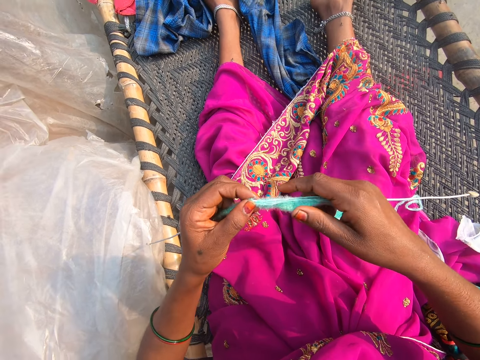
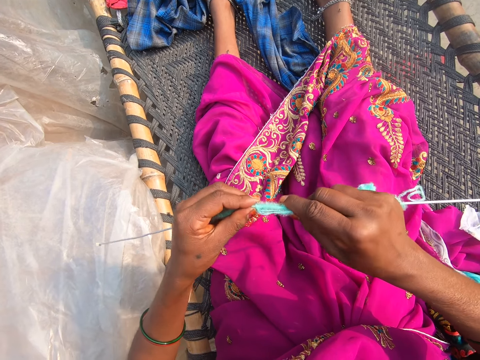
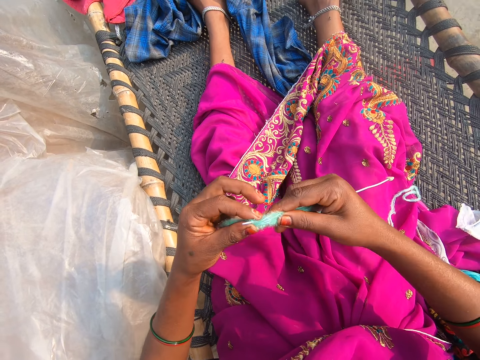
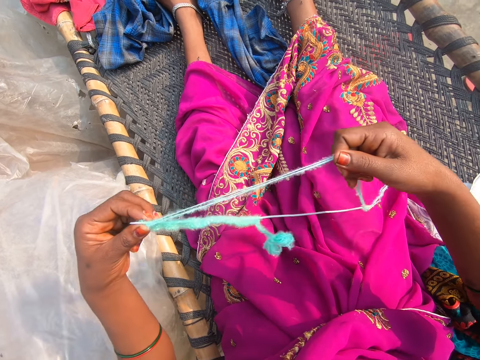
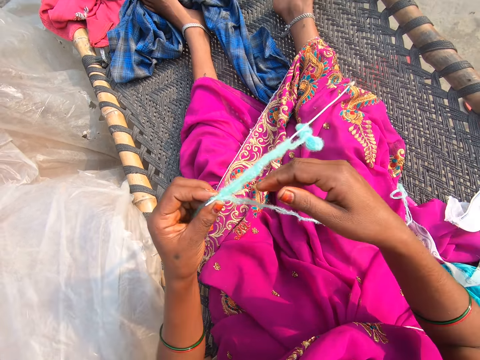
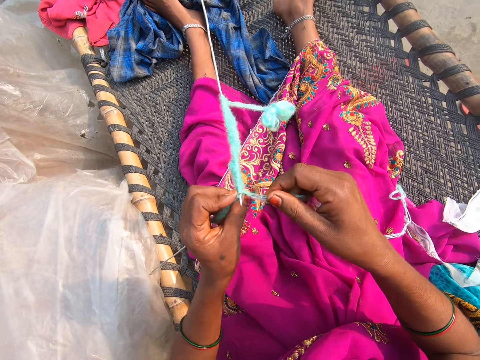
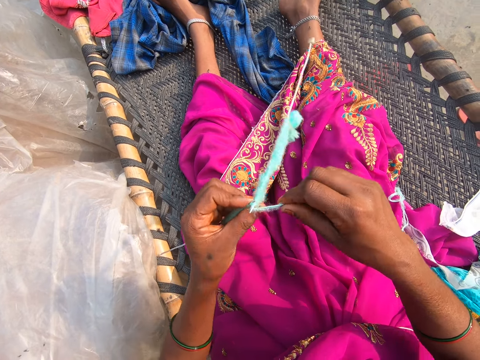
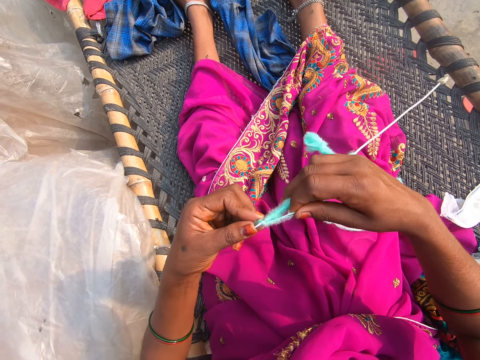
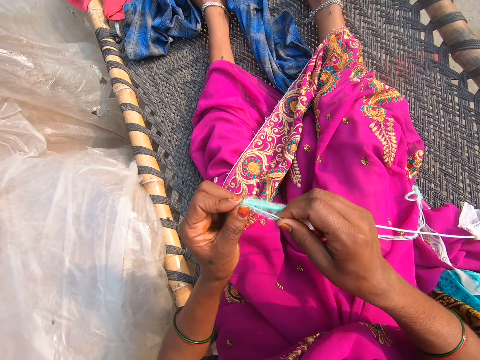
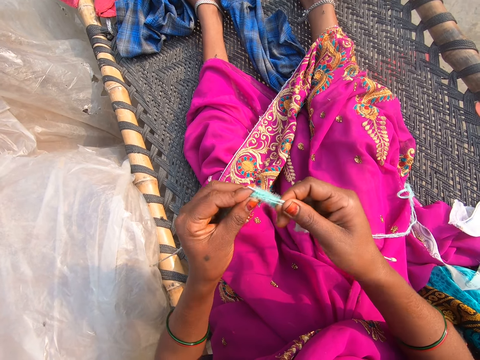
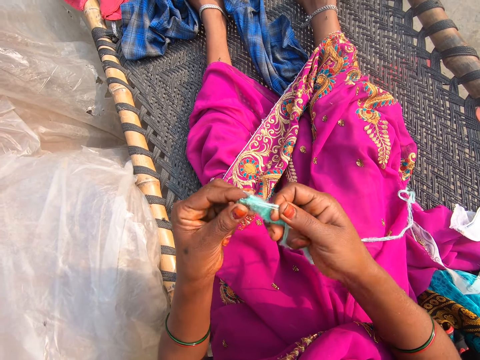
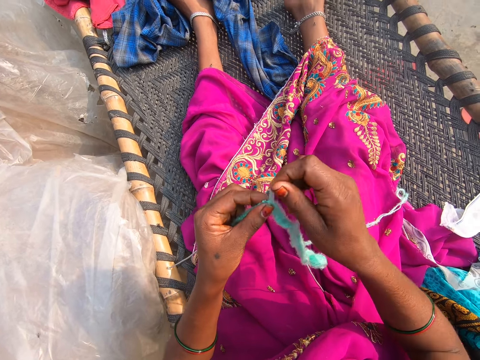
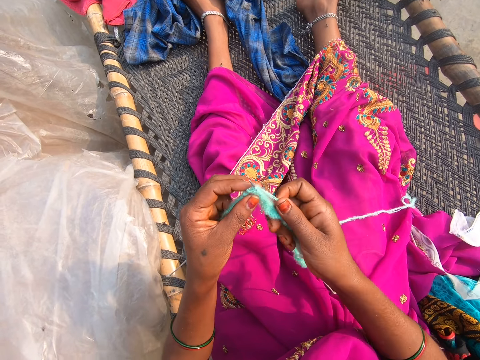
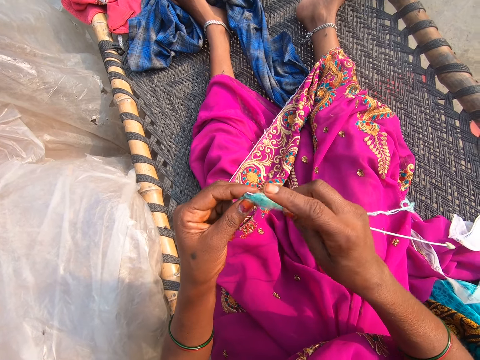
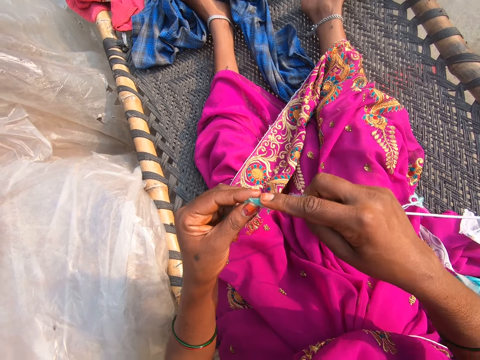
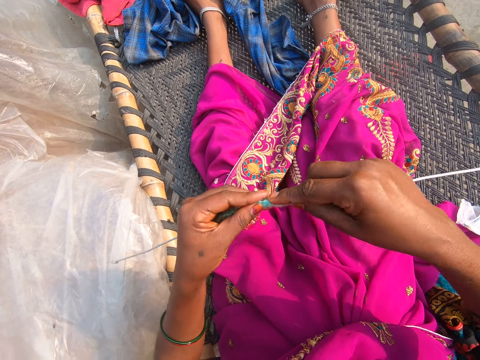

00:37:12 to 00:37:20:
The camera wearer pulls the thread. They knit.

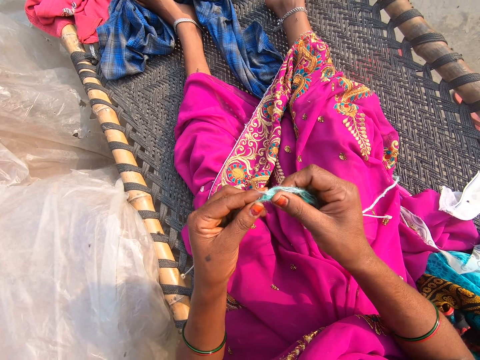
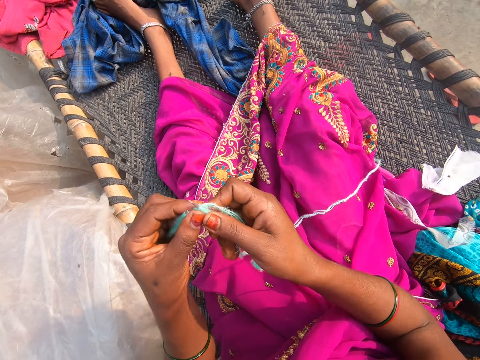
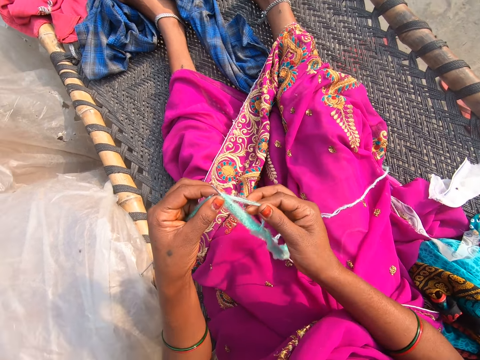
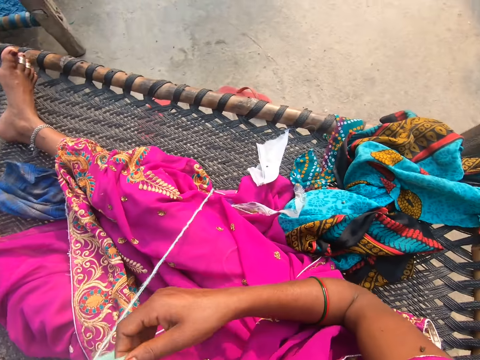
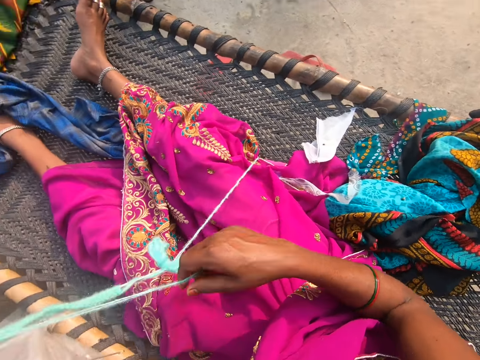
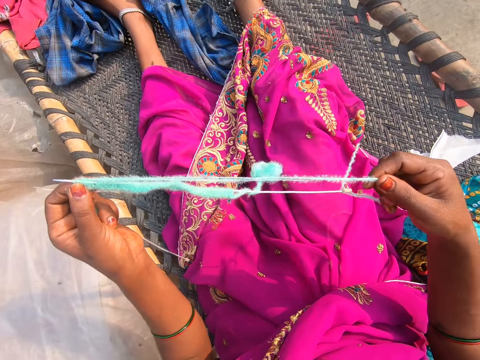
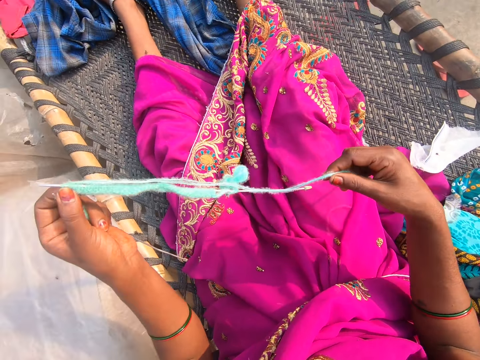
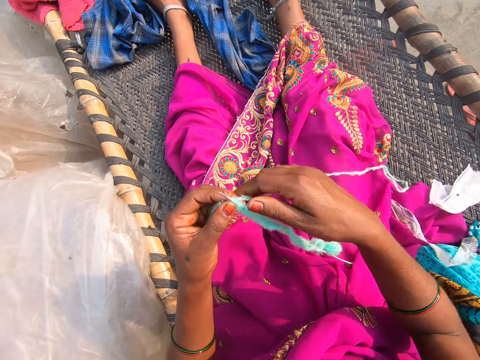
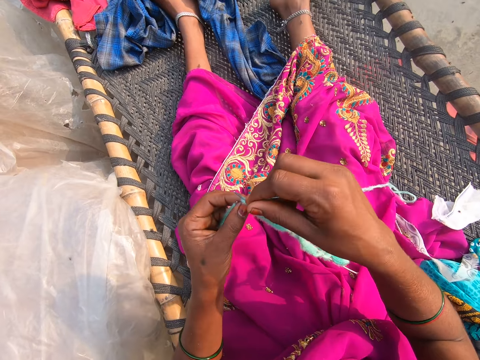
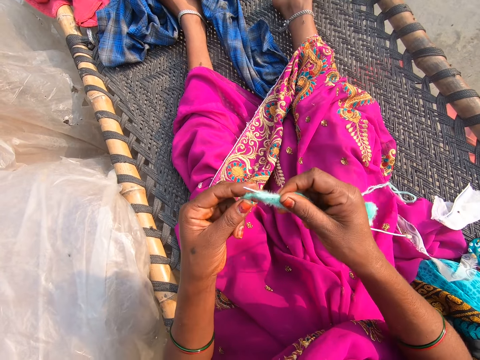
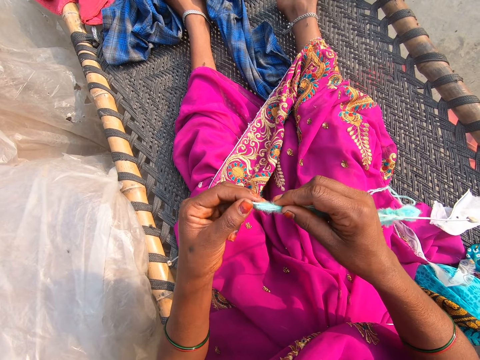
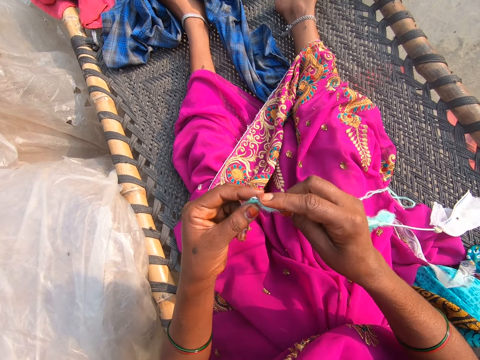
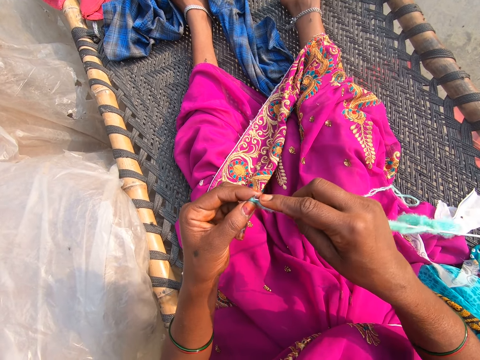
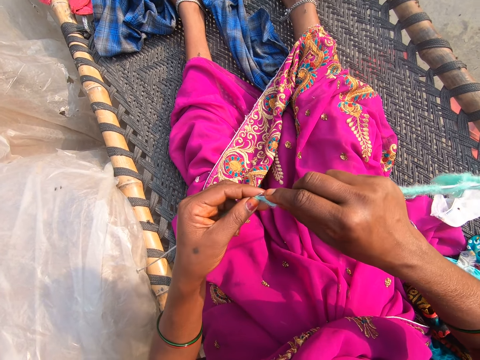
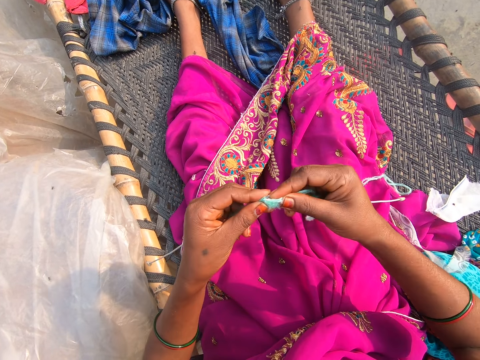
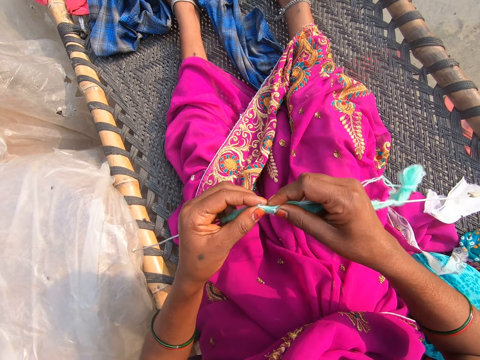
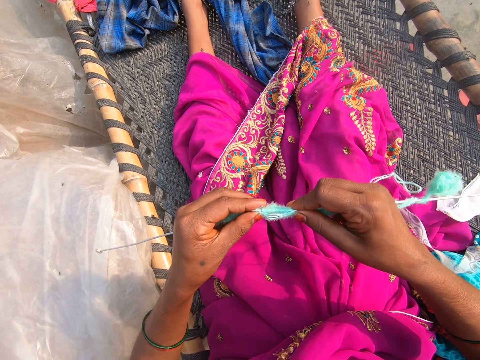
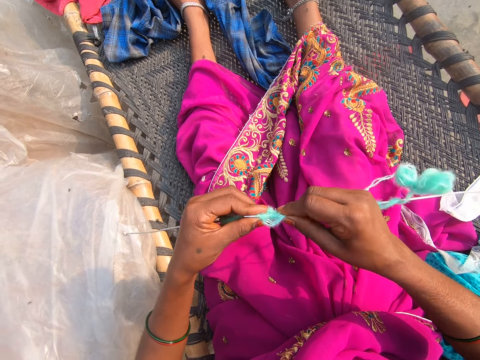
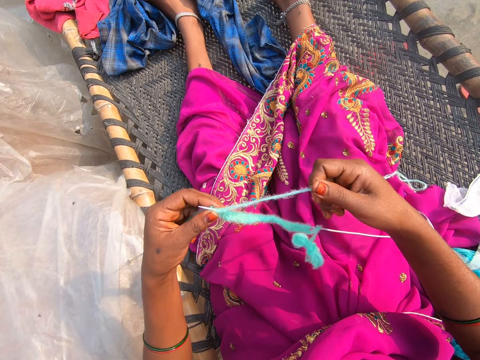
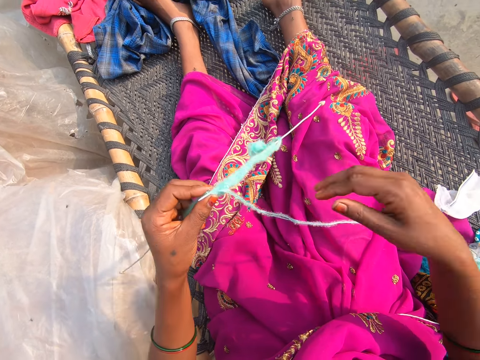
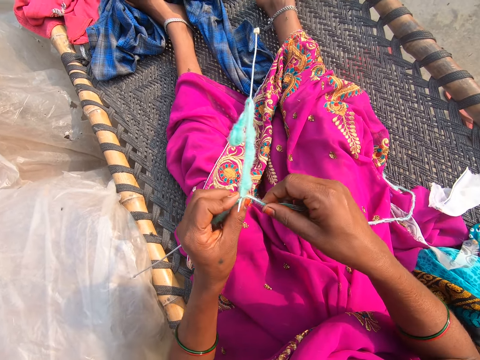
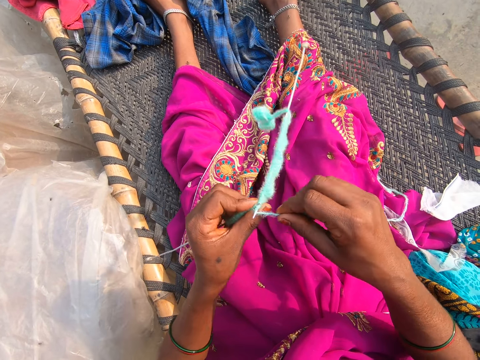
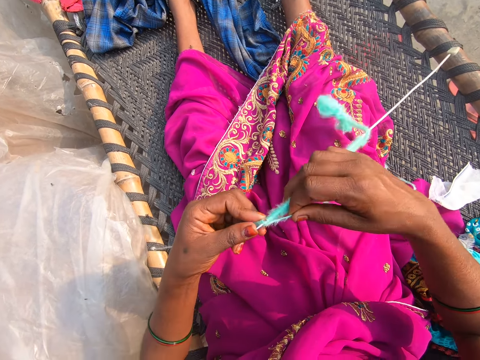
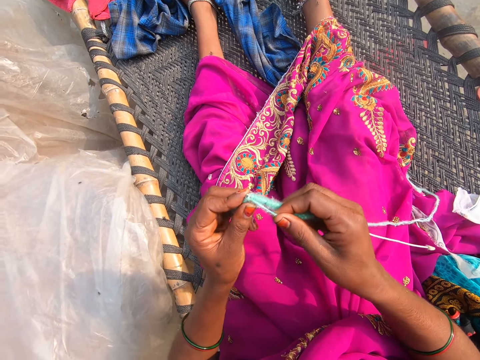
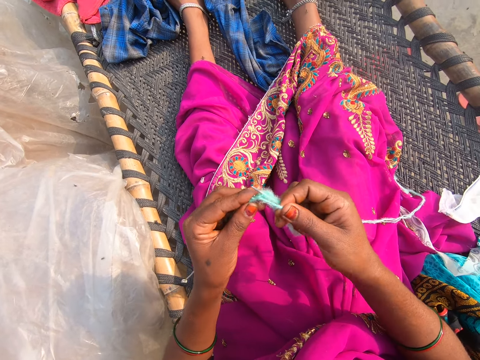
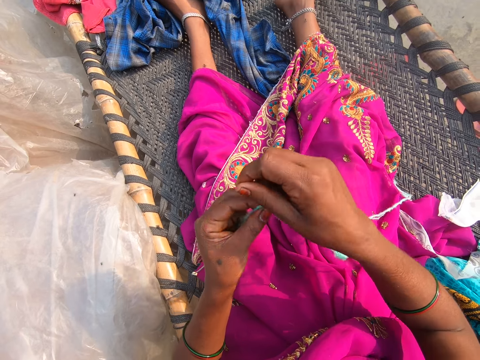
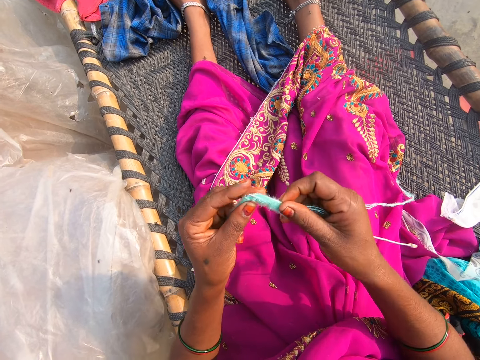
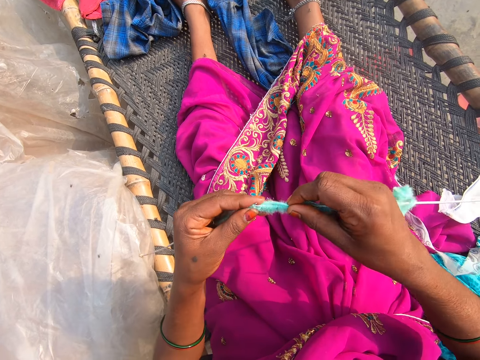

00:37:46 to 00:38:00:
The camera wearer pulls the thread. They knit. They pull the thread. They converse. They knit.

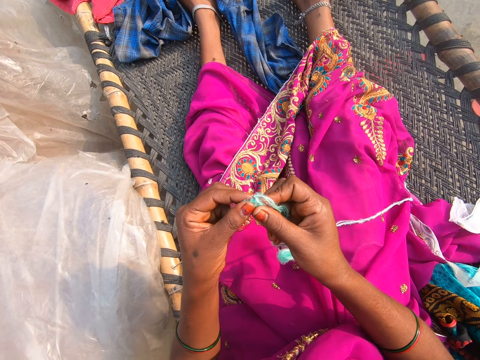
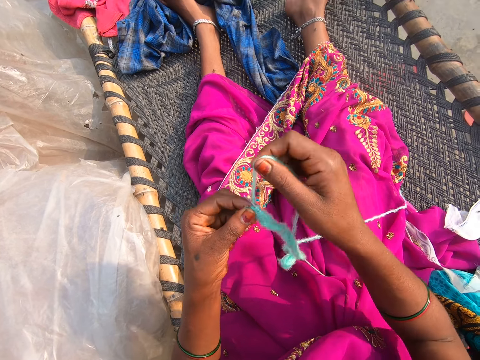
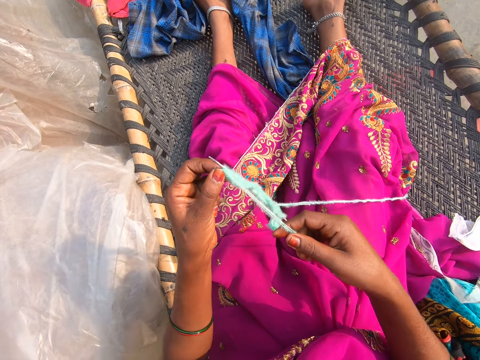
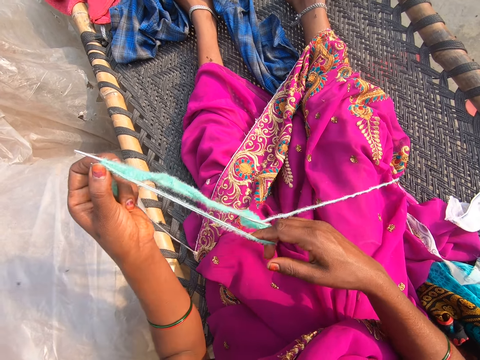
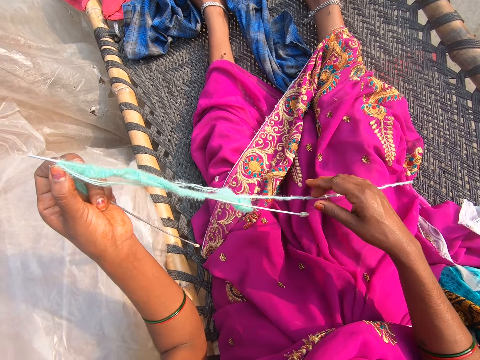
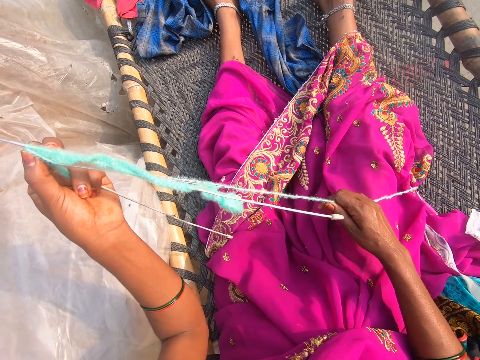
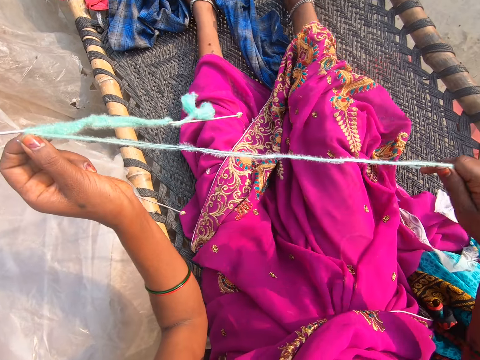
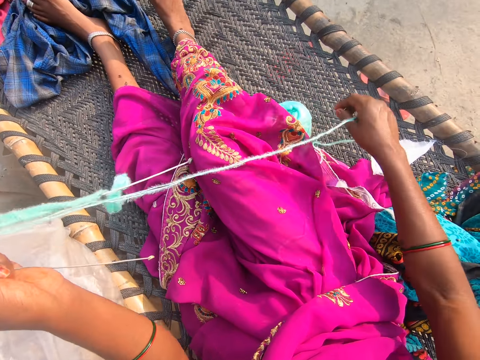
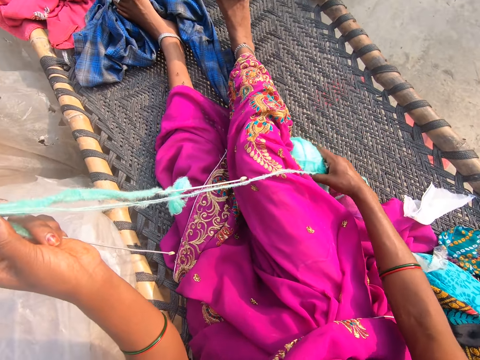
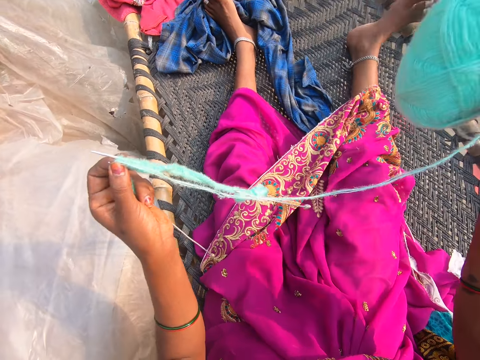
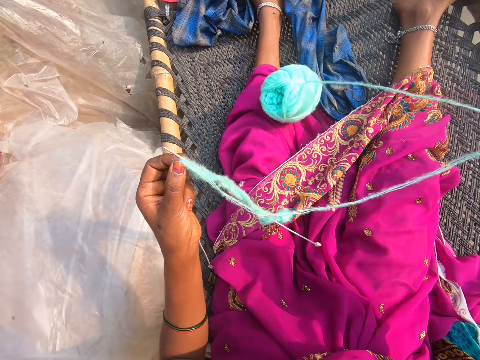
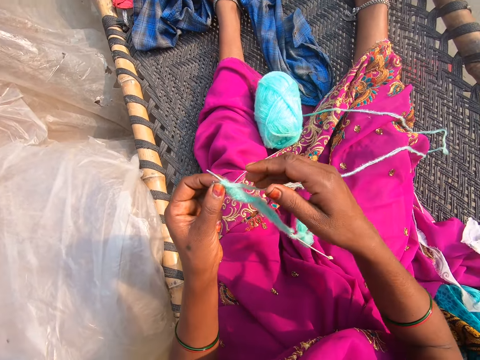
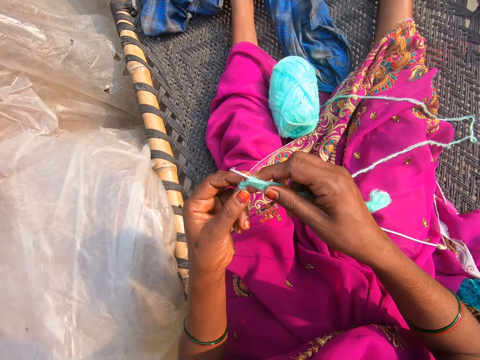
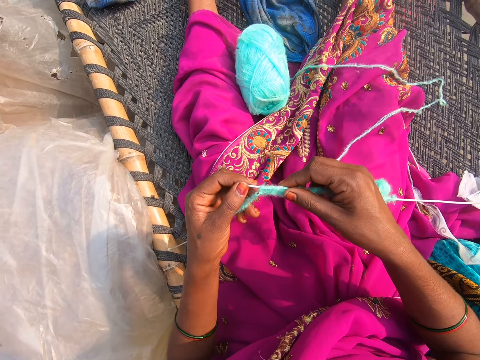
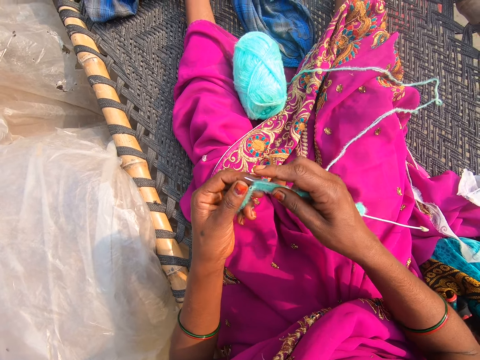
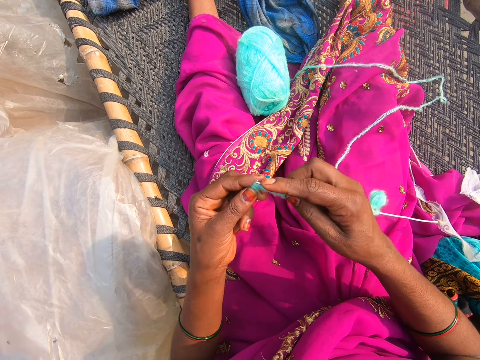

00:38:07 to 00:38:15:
The camera wearer pulls the thread. They pick up a roll of thread. They drop the roll of thread on the cloth.
